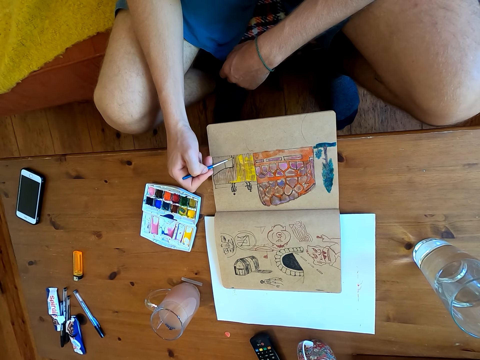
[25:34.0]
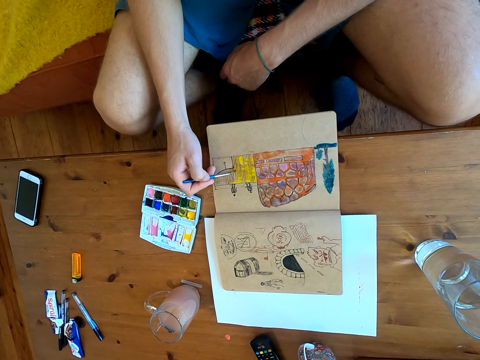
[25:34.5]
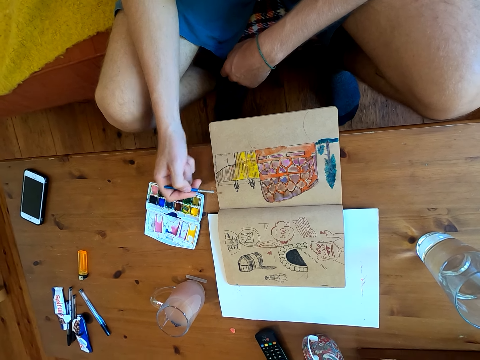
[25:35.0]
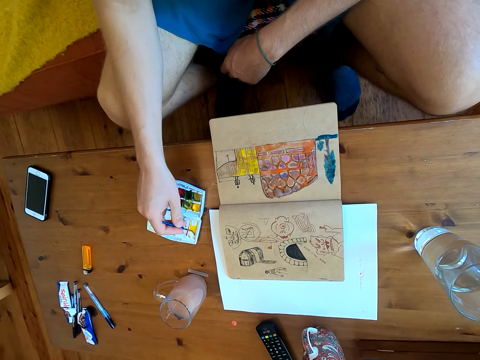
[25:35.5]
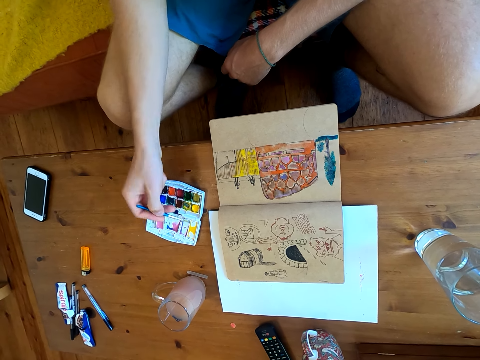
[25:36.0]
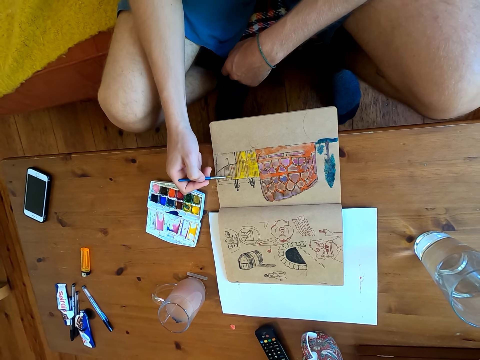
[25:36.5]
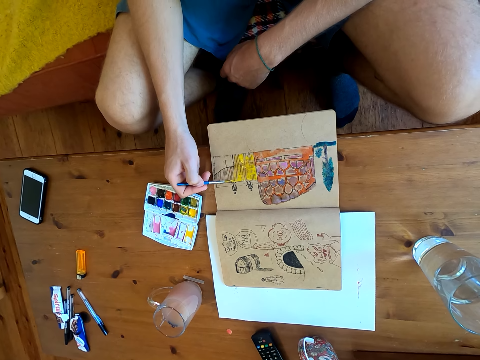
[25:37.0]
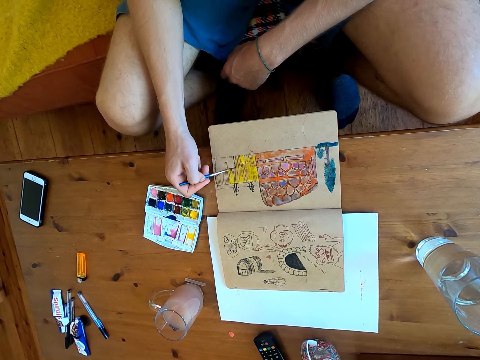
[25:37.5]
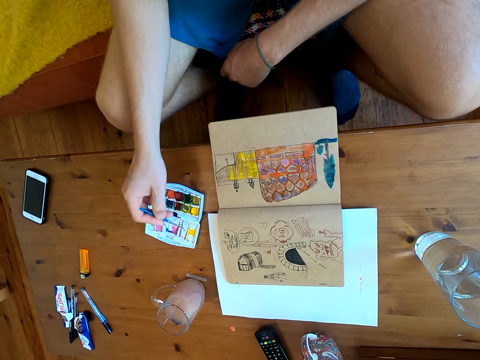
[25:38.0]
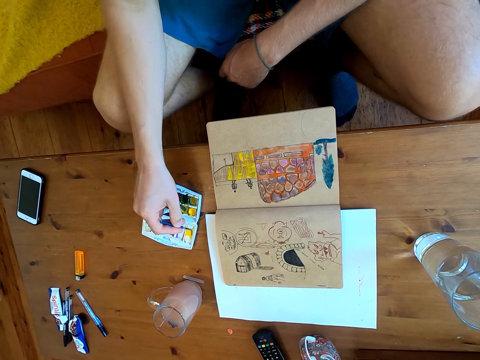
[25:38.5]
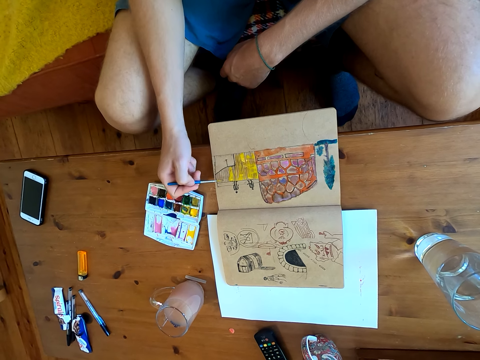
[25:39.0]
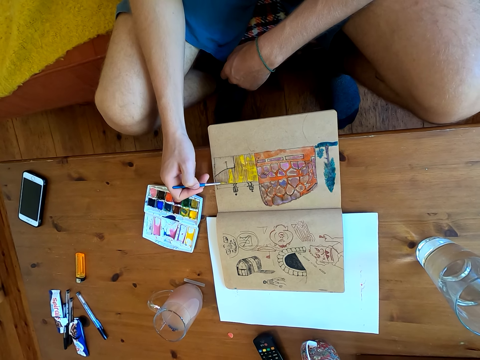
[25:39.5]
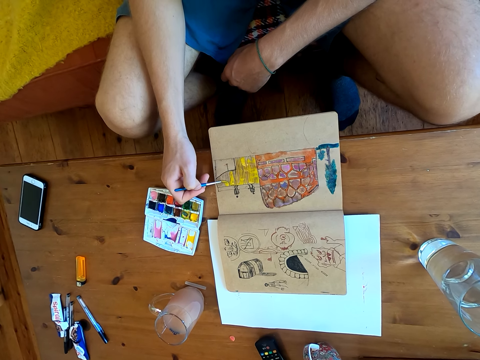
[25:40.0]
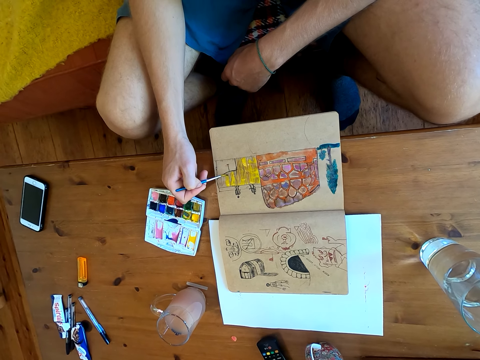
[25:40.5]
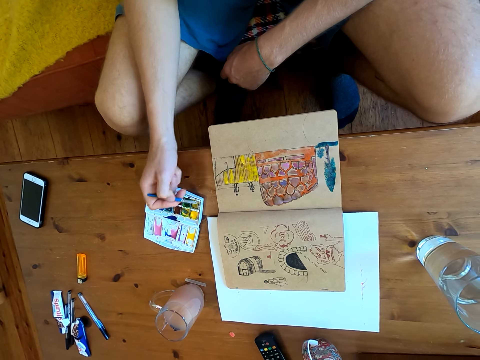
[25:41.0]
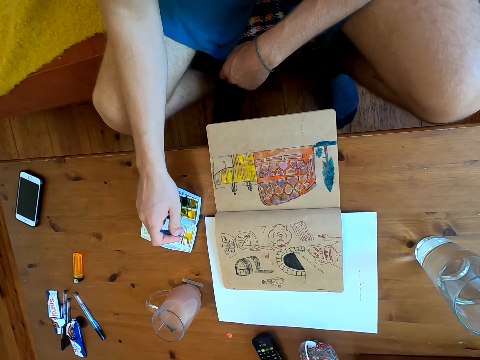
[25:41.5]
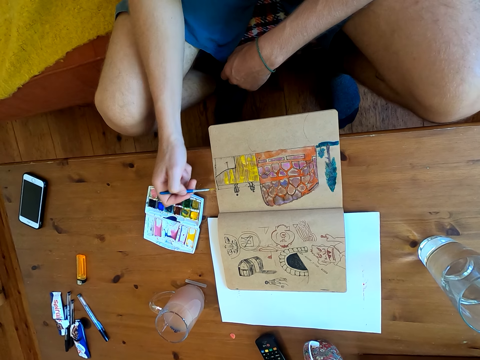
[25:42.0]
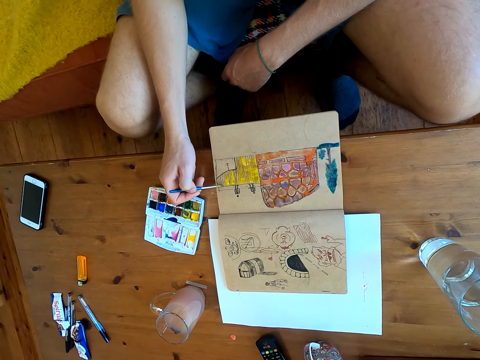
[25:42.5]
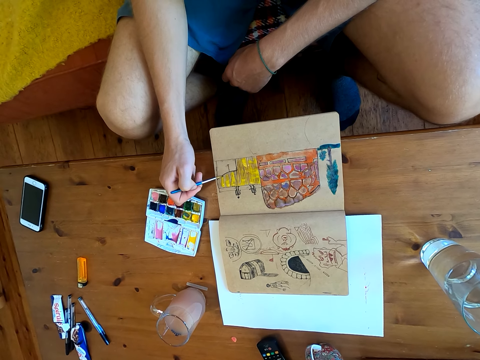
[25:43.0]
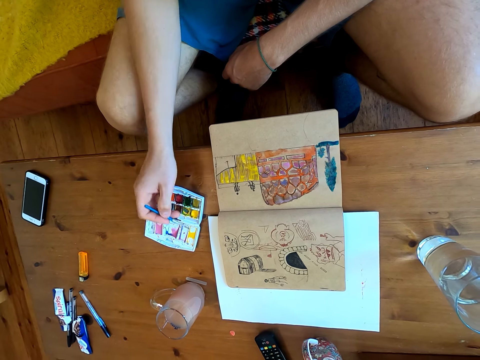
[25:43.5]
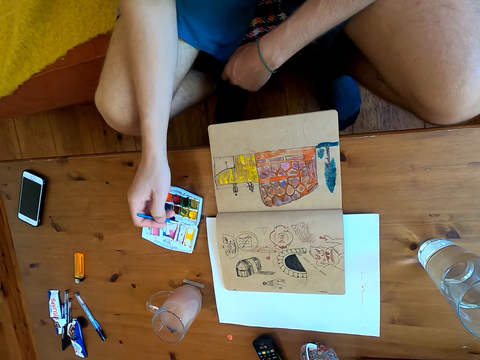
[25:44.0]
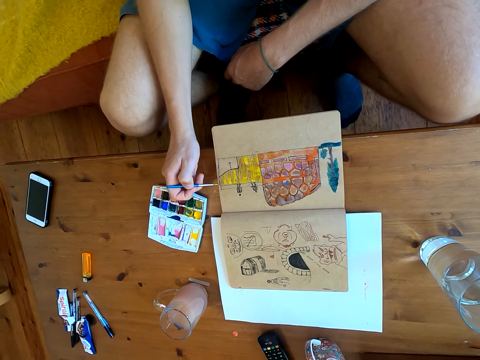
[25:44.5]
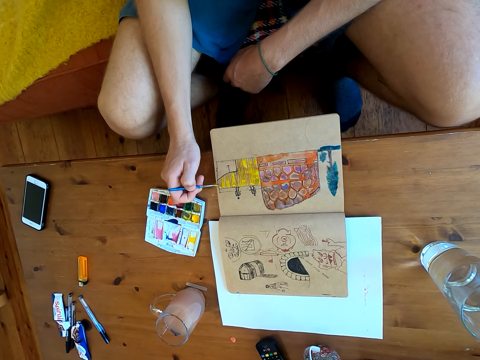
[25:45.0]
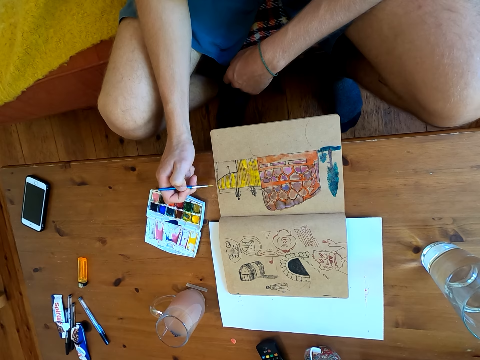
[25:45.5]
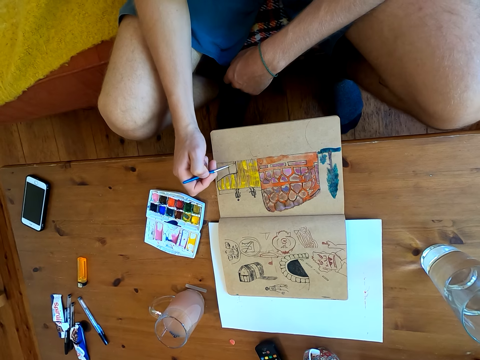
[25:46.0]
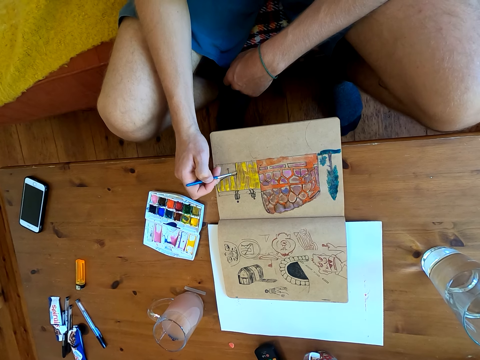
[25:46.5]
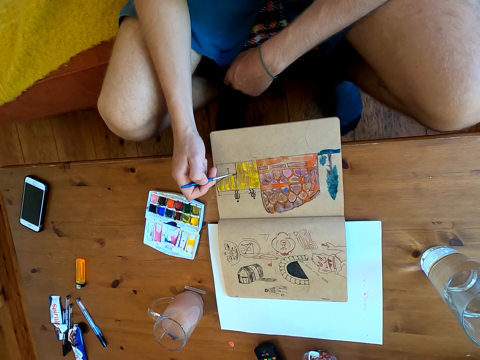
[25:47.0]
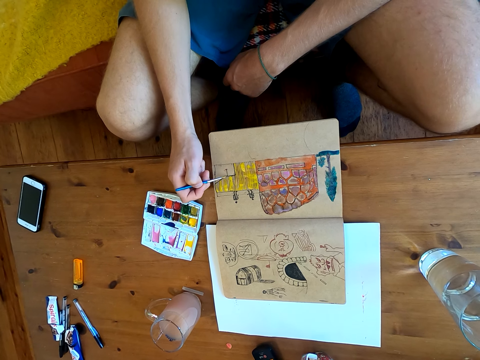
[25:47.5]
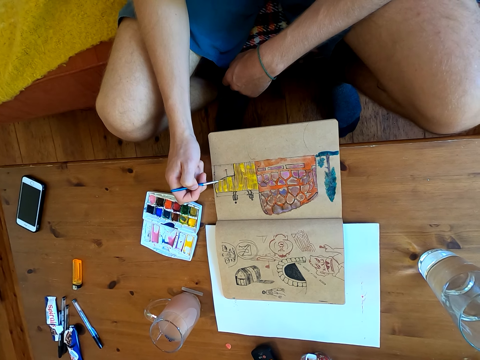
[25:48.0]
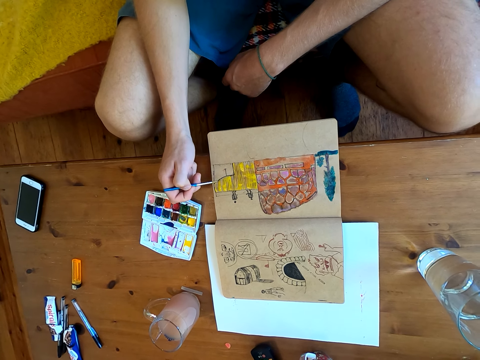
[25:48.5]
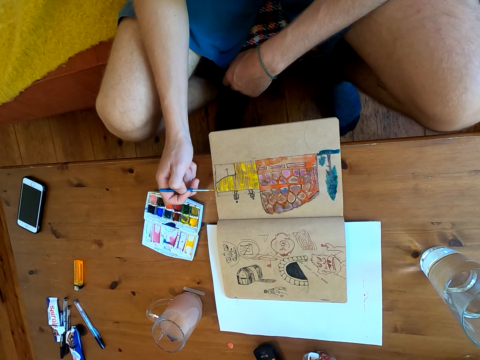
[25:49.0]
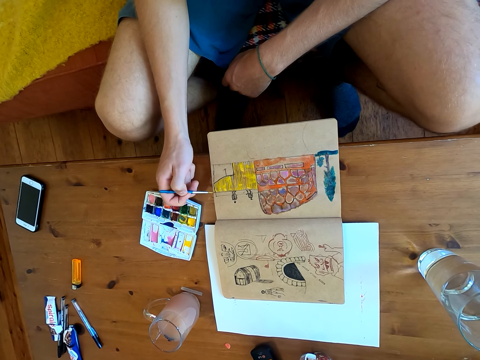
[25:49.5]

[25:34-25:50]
The camera wearer immerses the brush in the watercolor. They paint on the page of the book. They immerse the brush in the watercolor. They paint on the page of the book. They immerse the brush in the watercolor. They paint on the page of the book. They immerse the brush in the watercolor. They paint on the page of the book.

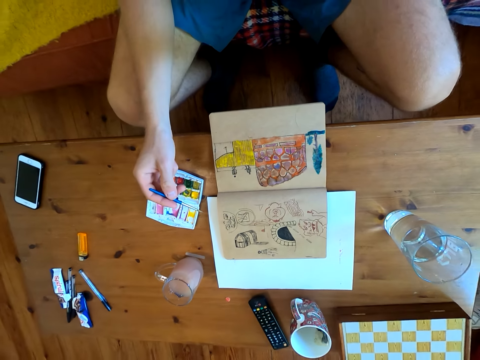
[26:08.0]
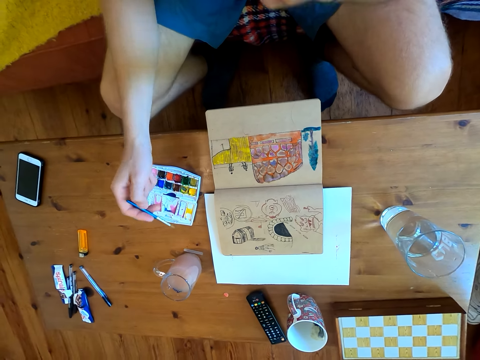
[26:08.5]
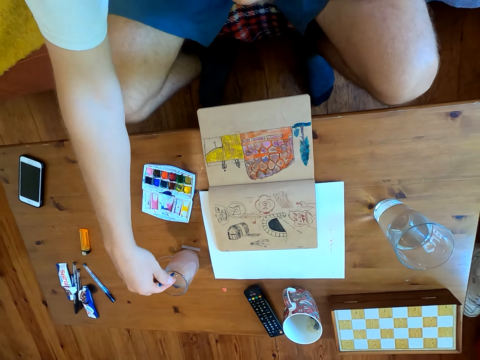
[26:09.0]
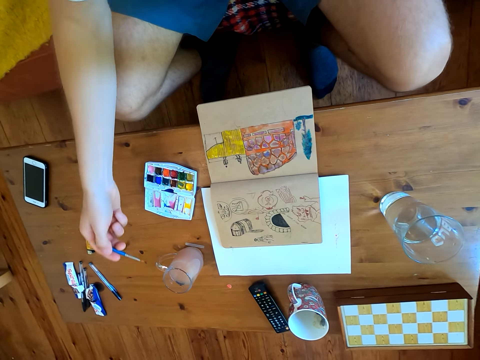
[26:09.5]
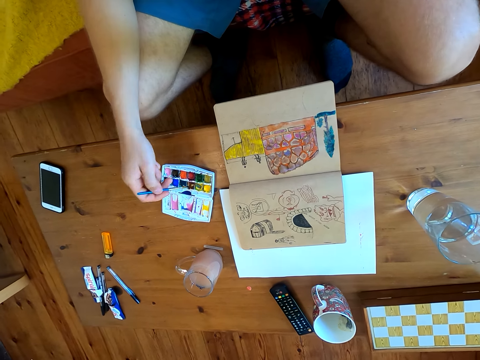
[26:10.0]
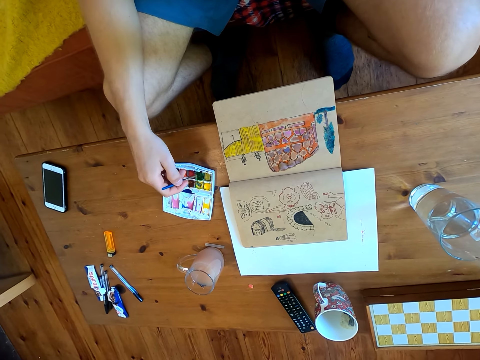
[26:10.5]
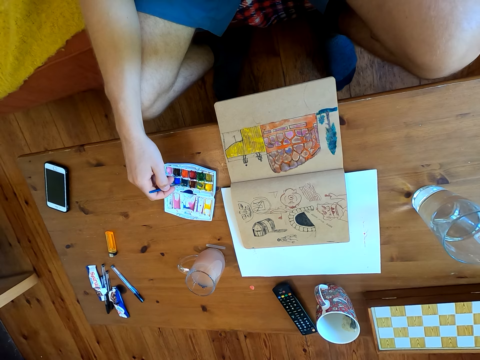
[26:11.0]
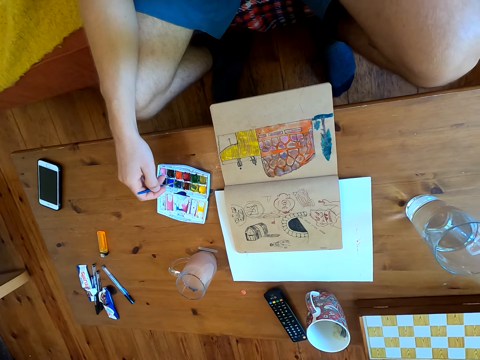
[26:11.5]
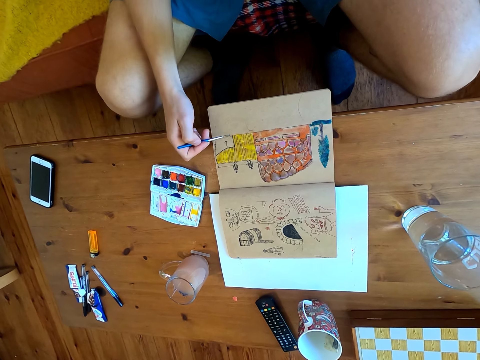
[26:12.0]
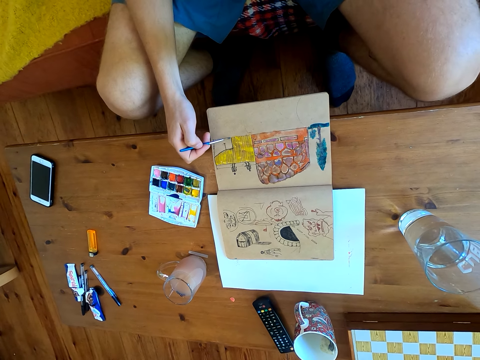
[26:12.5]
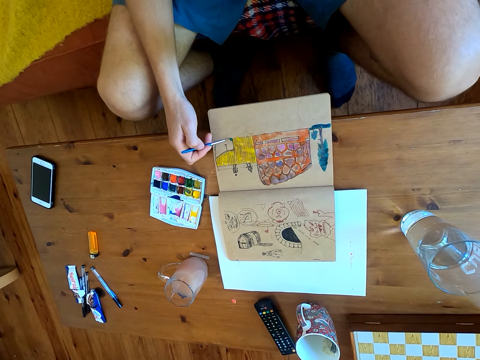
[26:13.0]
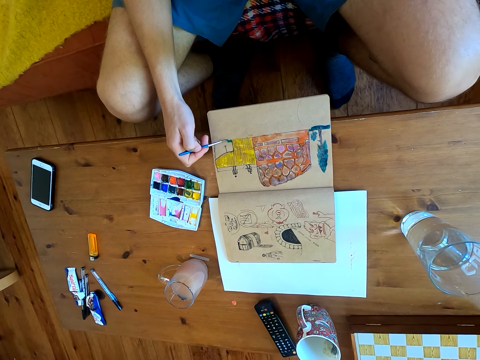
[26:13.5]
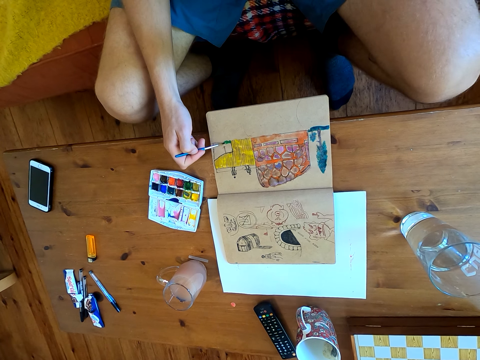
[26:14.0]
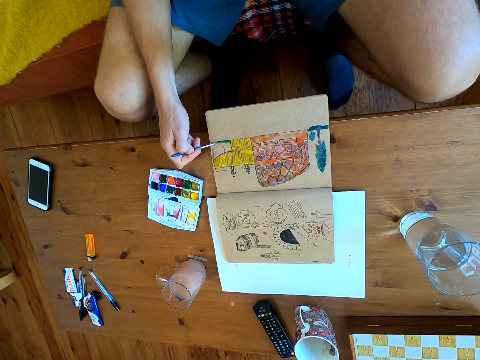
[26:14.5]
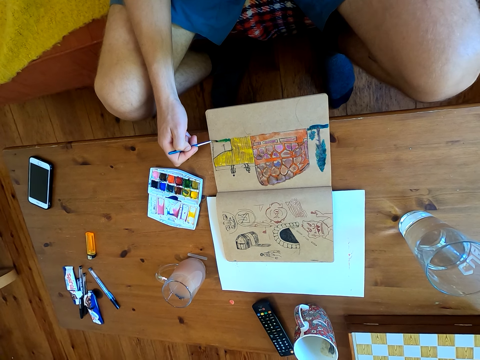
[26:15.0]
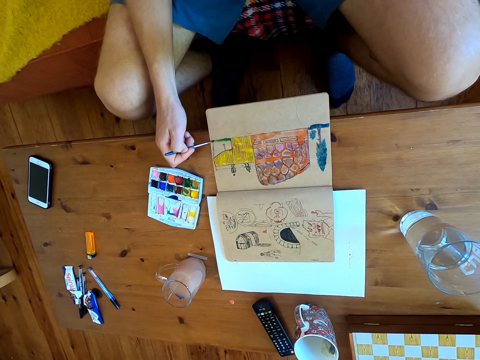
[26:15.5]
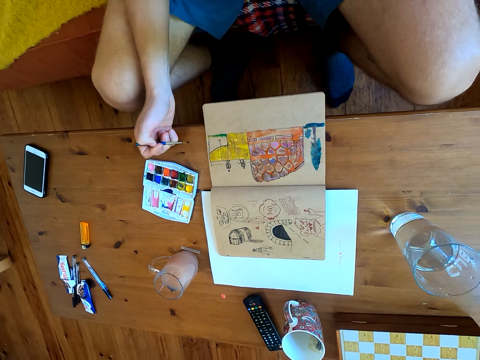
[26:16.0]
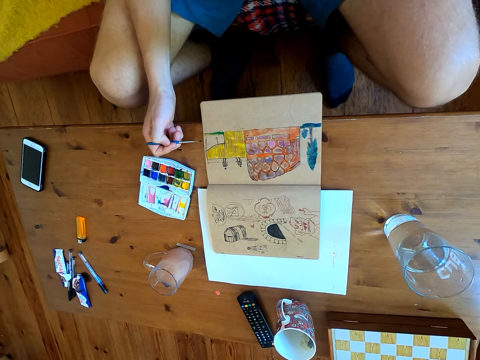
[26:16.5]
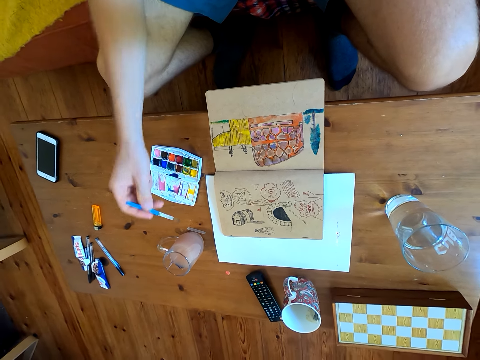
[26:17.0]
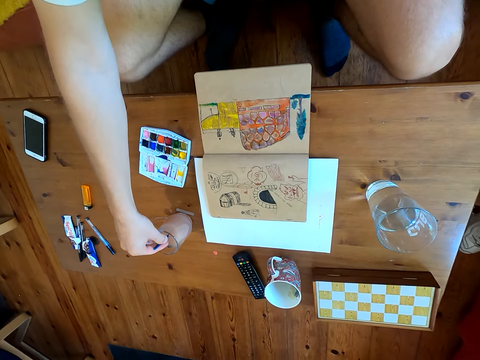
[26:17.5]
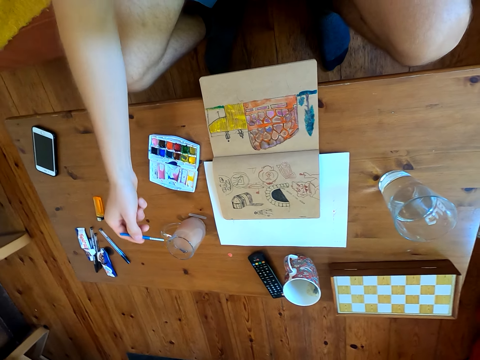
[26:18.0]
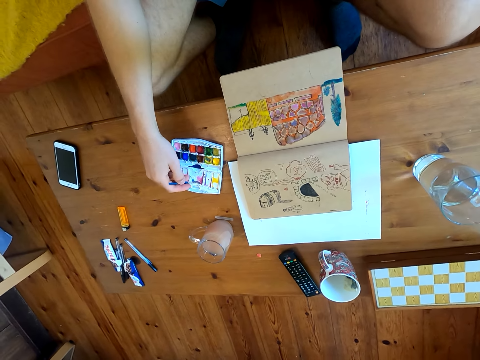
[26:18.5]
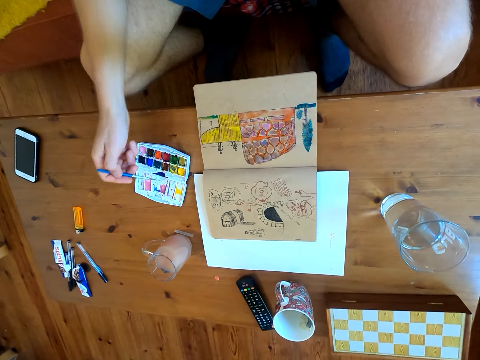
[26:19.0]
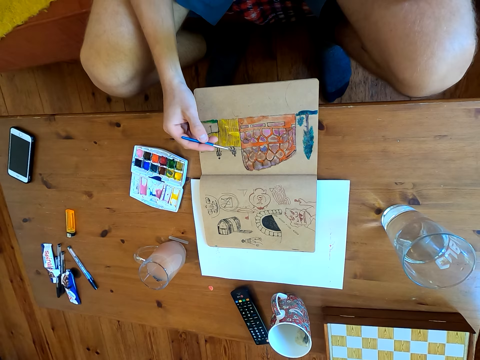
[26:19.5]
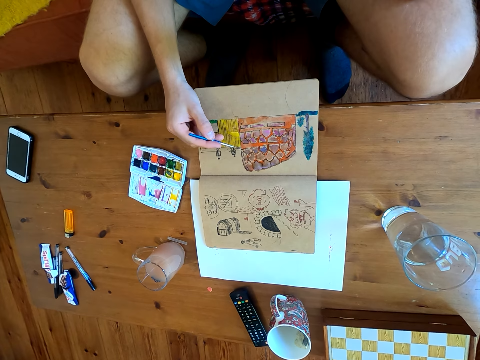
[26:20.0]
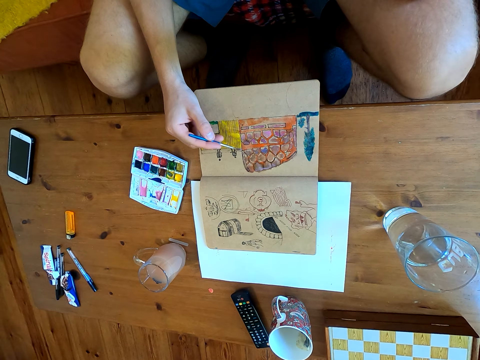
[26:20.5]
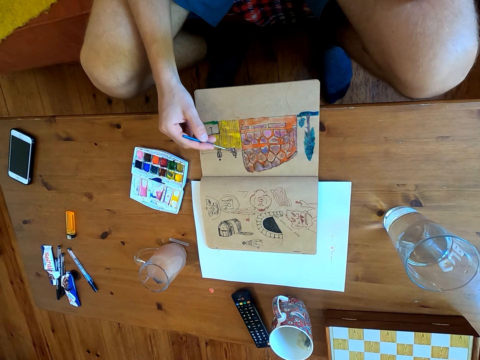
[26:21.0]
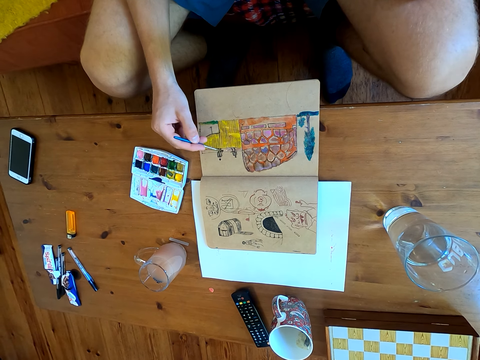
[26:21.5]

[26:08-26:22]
The camera wearer dips the brush in a liquid. They immerse the brush in the watercolor. They paint on the page of the book. They dip the brush in the liquid. They immerse the brush in the watercolor. They paint on the page of the book.
